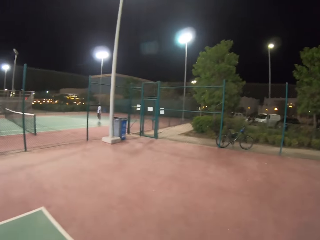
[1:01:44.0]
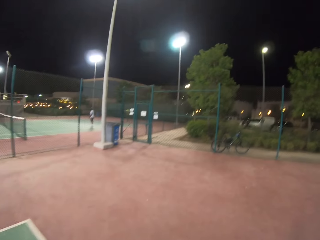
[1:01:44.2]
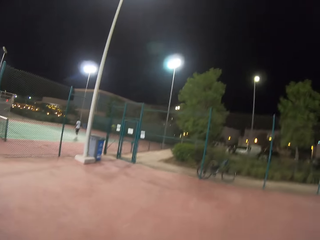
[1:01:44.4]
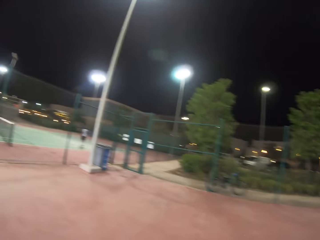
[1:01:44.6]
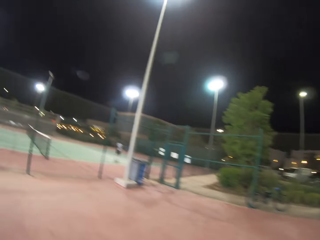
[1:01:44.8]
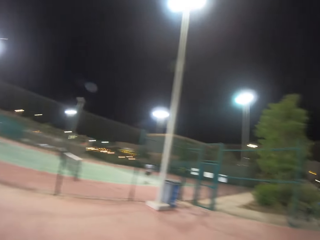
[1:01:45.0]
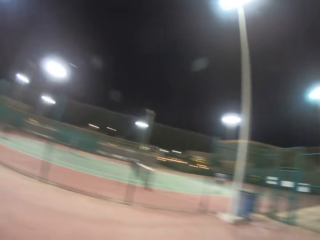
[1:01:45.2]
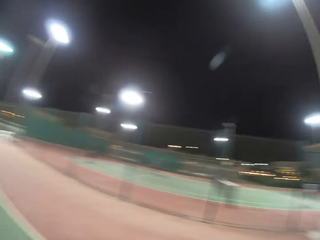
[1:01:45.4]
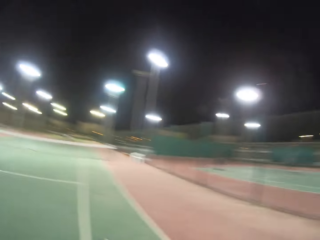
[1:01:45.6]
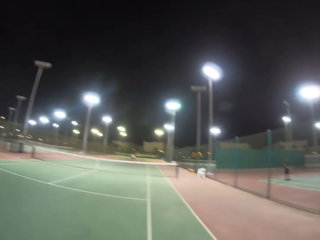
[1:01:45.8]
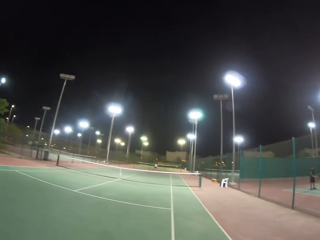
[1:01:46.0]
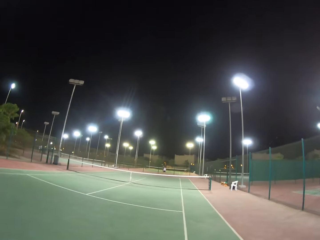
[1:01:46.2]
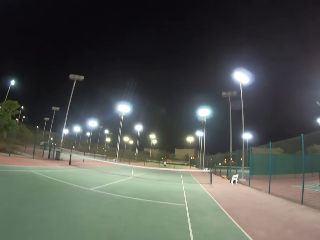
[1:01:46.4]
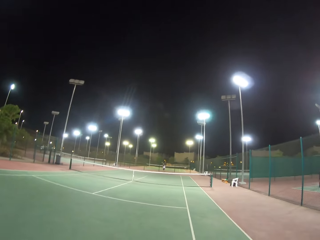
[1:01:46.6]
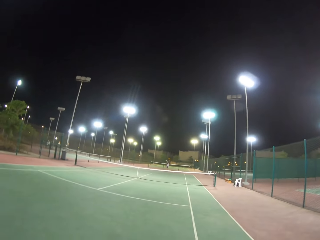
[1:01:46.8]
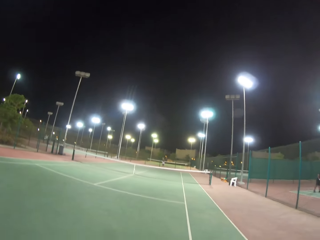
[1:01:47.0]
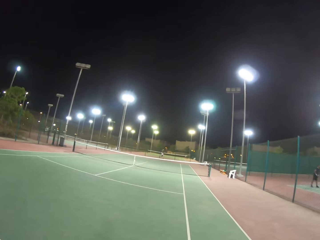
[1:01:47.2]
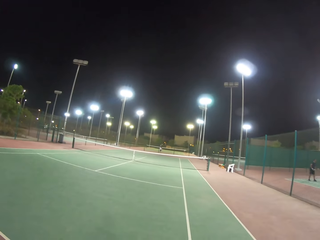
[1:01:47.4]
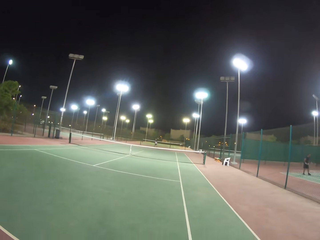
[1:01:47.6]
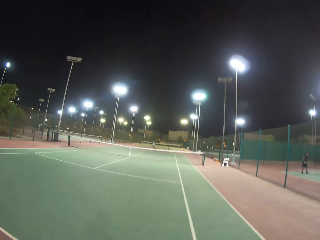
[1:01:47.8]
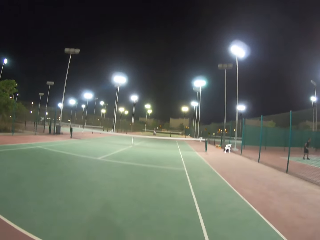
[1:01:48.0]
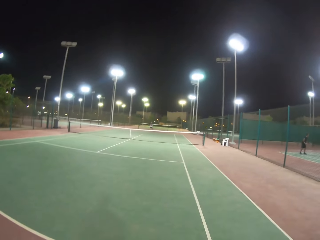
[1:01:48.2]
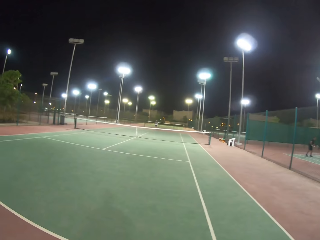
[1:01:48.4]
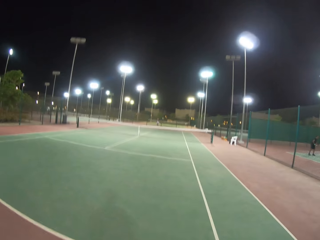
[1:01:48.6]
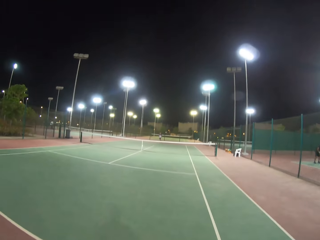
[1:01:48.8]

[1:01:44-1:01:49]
The camera wearer walks in the field.

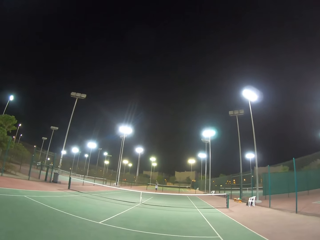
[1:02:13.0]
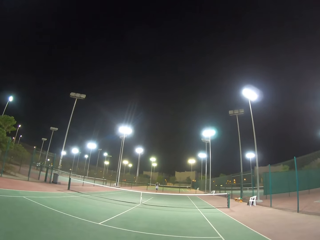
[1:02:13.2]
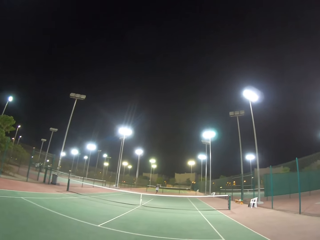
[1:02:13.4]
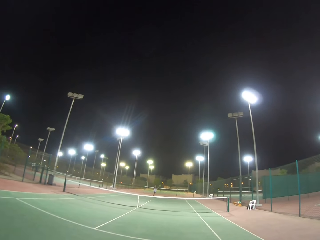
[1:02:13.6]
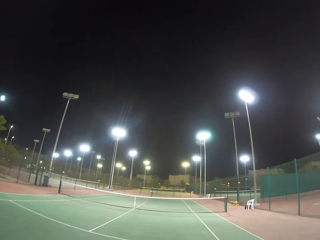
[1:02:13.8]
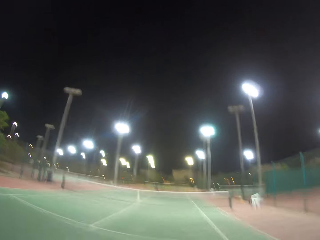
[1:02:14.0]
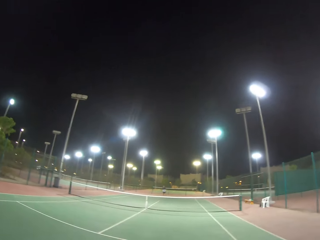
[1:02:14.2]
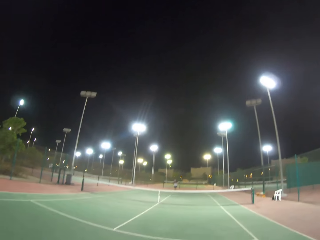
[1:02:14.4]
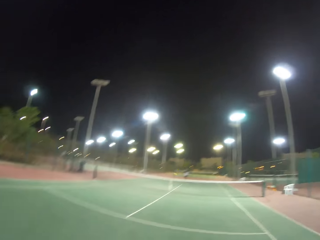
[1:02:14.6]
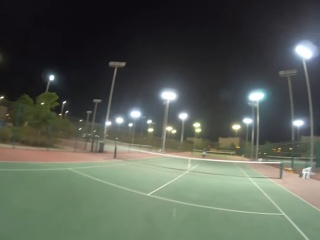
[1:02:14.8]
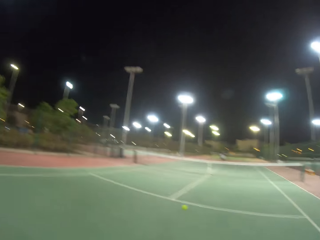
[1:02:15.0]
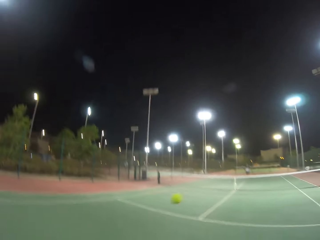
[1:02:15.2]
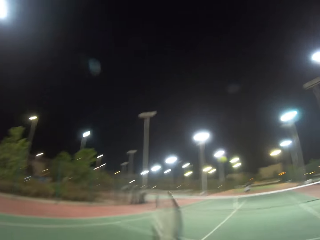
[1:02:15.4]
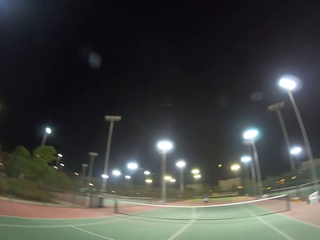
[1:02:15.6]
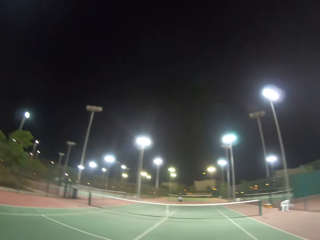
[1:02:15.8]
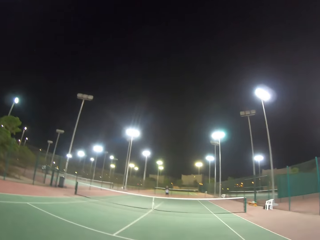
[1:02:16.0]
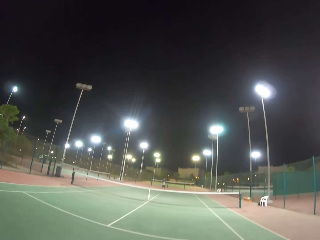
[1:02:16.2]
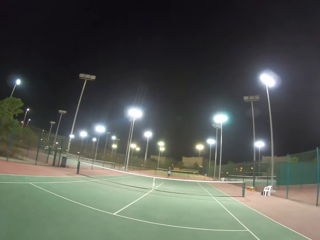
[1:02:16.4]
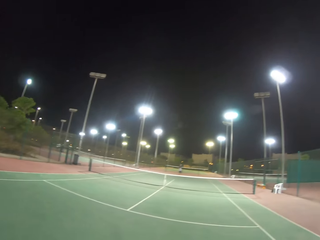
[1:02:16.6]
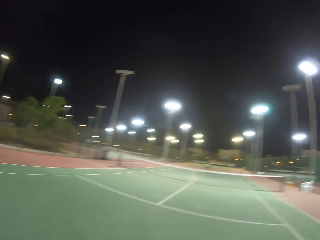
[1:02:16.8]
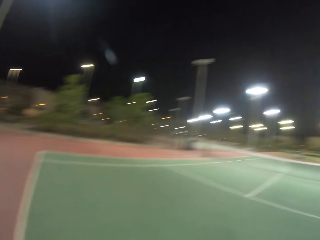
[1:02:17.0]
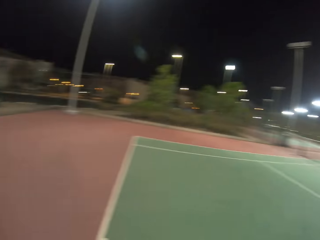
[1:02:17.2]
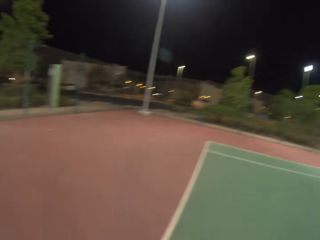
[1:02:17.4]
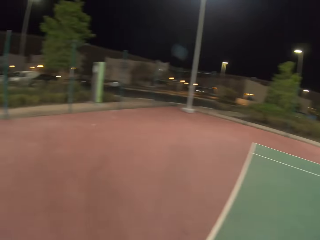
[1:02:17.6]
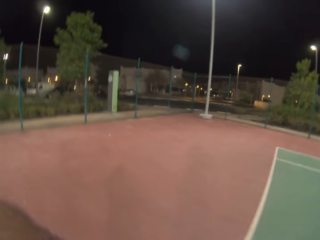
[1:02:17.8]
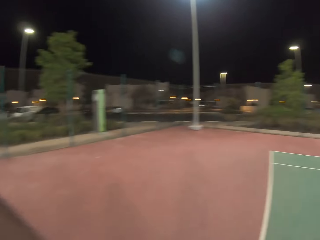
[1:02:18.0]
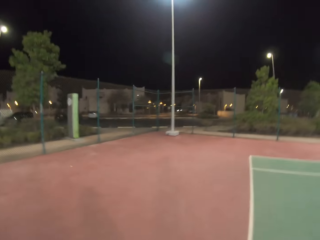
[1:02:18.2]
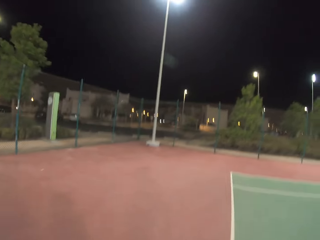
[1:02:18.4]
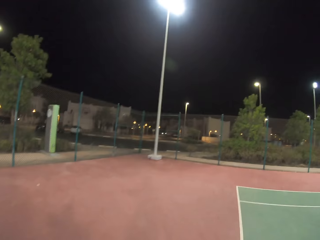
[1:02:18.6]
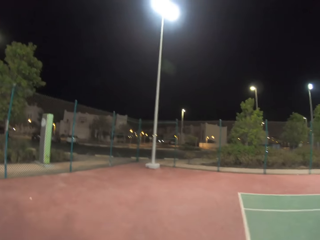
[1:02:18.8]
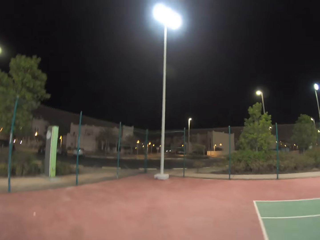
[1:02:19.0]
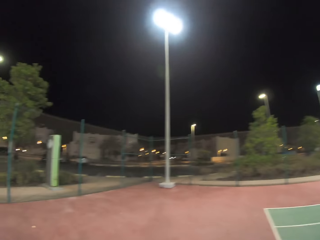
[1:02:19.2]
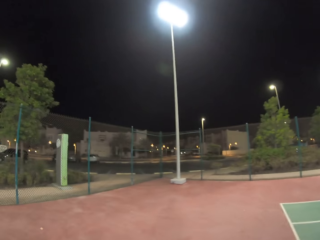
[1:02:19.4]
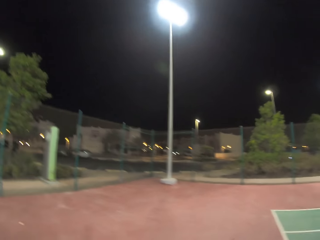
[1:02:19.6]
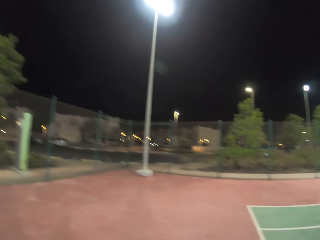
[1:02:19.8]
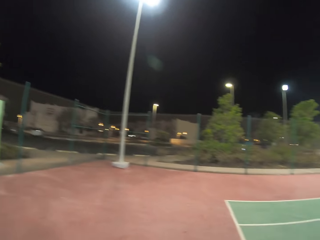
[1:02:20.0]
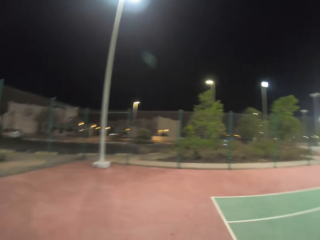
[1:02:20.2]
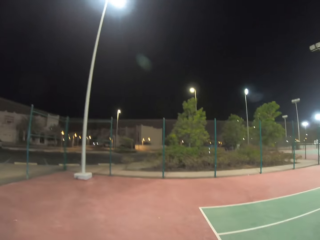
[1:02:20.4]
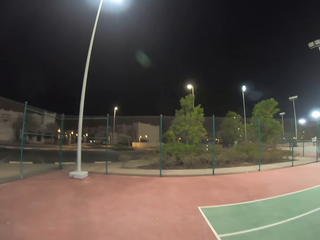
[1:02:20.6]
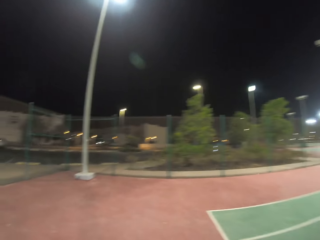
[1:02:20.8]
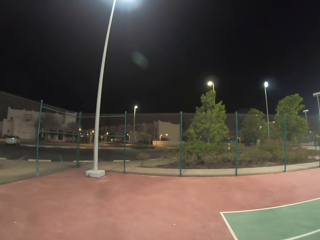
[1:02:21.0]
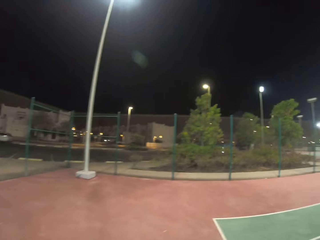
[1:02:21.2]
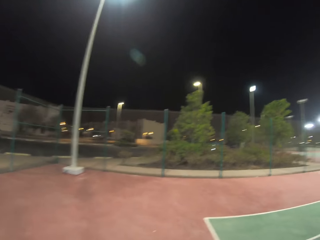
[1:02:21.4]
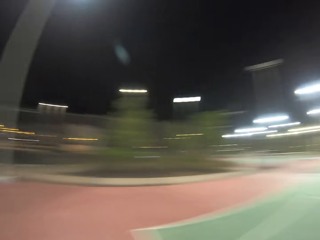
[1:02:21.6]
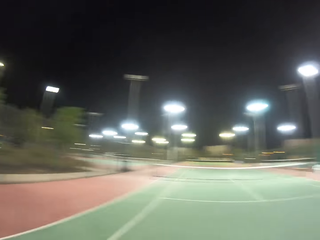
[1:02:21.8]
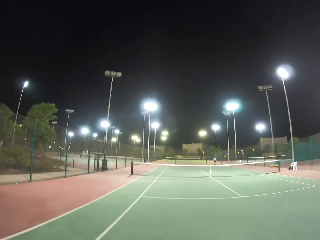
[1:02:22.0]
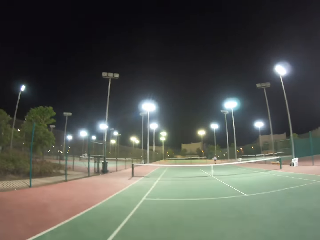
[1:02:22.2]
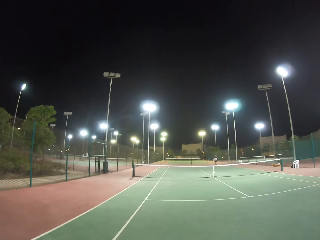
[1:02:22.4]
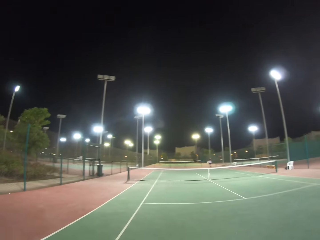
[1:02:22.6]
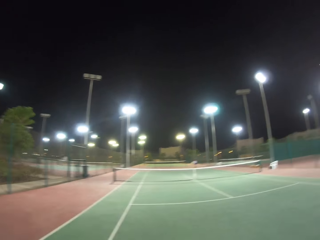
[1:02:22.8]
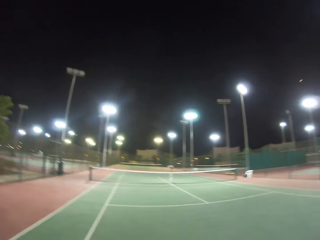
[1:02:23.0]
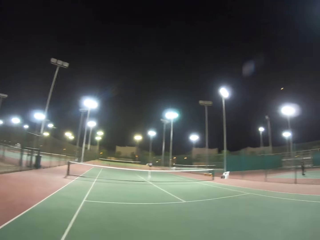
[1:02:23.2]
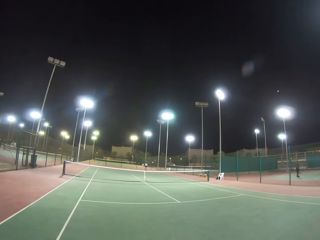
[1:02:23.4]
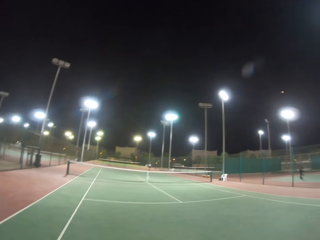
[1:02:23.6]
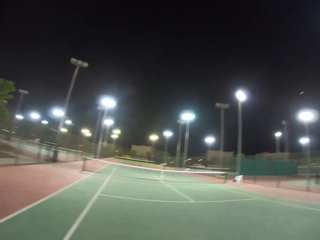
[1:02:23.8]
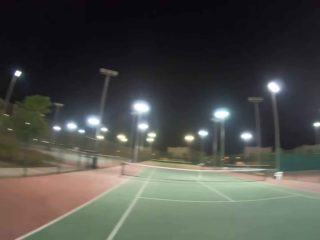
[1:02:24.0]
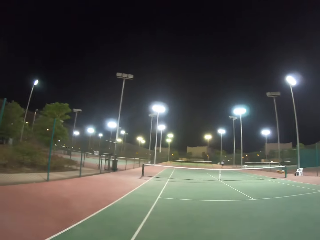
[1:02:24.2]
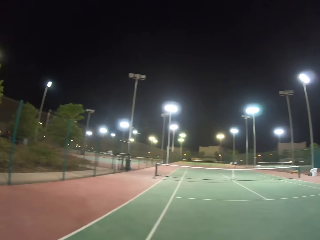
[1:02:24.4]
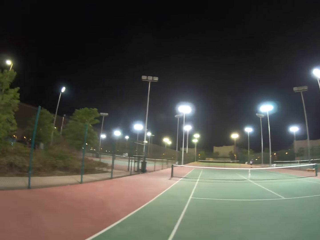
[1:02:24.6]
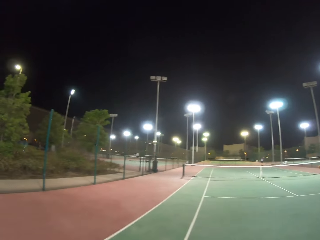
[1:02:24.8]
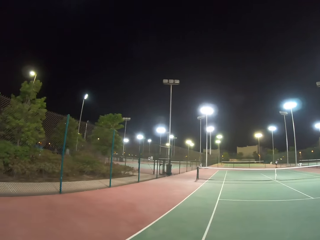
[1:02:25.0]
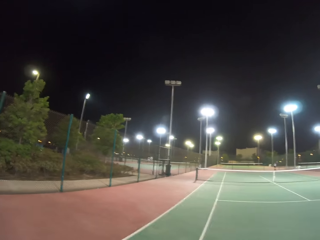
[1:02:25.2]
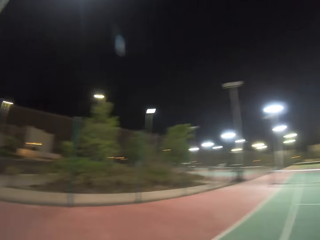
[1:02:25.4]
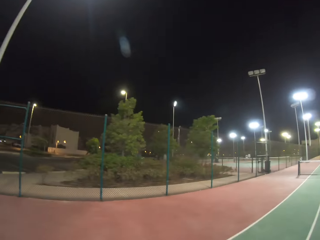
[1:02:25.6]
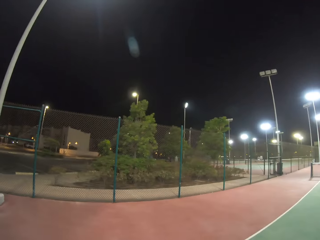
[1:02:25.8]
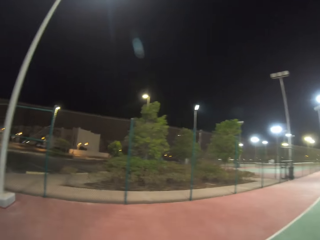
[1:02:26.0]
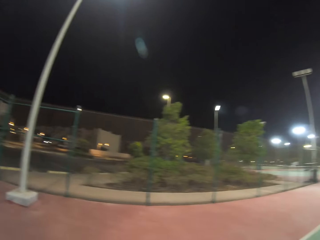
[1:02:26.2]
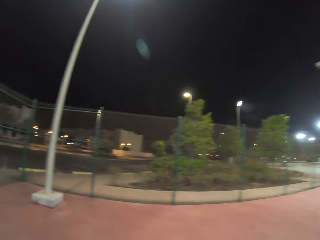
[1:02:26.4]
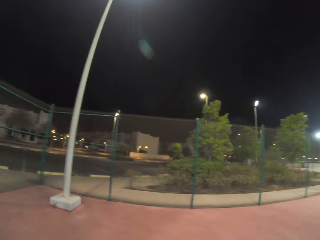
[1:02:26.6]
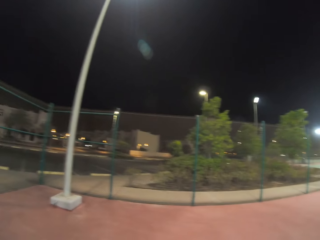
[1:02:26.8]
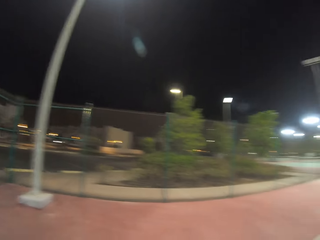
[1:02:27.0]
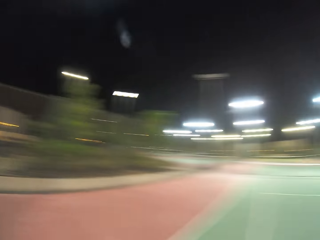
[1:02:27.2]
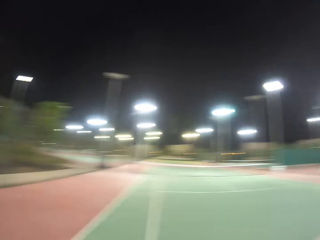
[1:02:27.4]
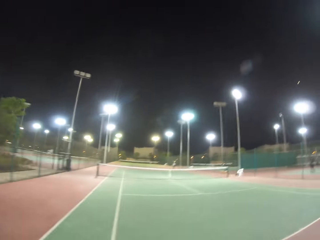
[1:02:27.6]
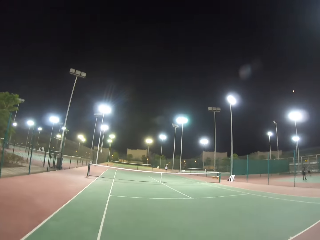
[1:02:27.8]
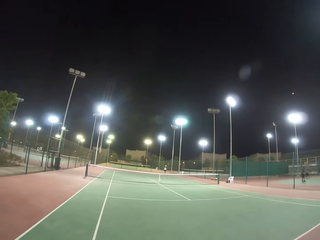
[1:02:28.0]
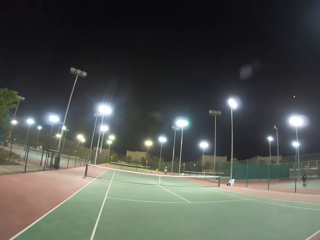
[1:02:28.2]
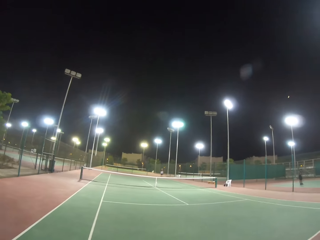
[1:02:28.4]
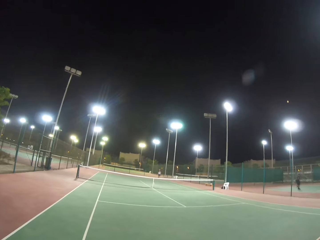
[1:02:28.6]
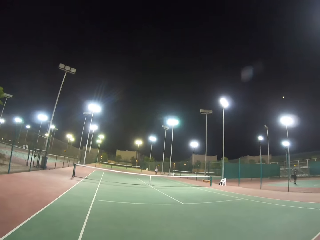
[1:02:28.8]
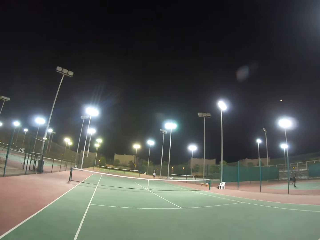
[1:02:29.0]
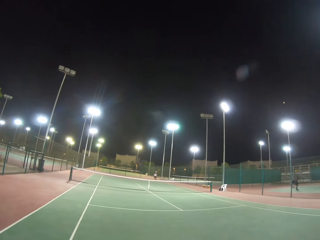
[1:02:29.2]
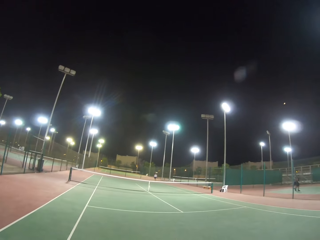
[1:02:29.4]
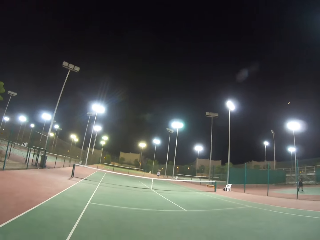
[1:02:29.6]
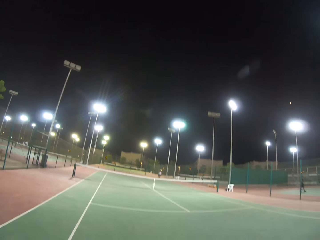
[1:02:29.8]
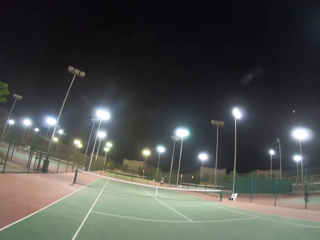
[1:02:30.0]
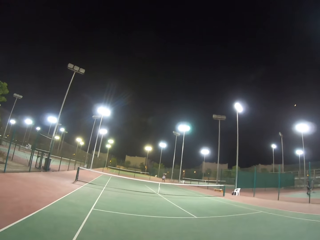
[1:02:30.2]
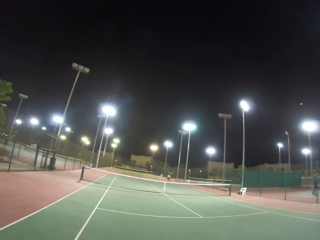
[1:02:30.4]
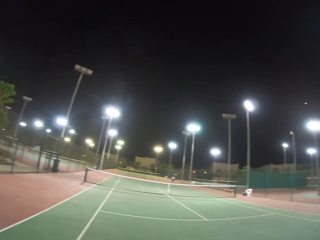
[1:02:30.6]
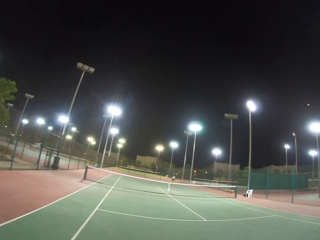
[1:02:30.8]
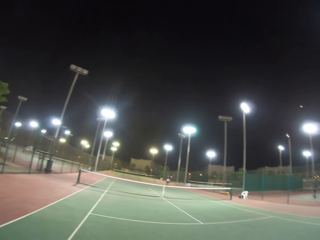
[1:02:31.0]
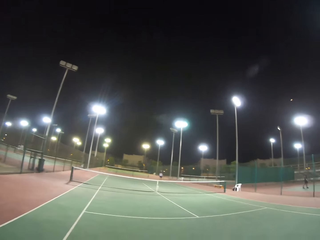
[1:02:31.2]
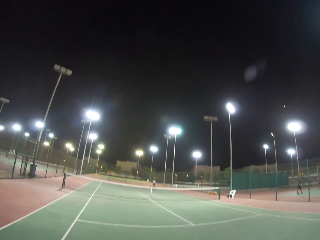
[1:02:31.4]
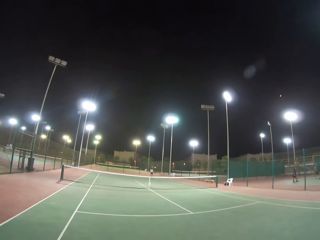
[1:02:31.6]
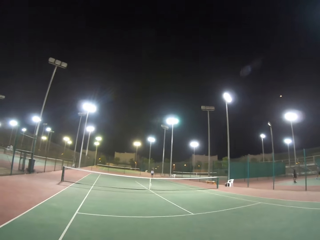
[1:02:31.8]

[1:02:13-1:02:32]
A man hits the ball. The man plays tennis ball. The camera wearer hits the ball. They walk in the field. They look at the background.
